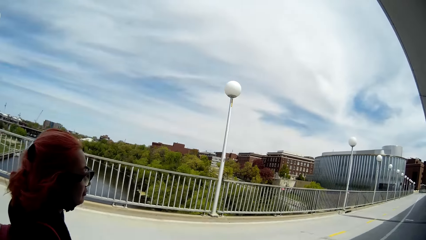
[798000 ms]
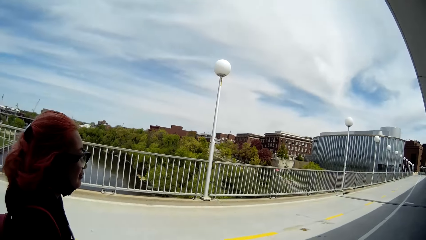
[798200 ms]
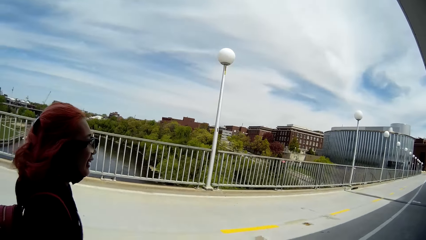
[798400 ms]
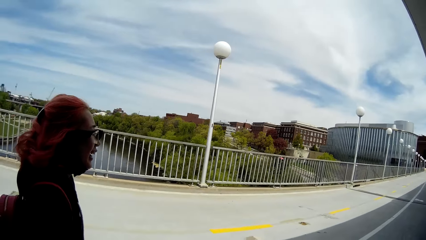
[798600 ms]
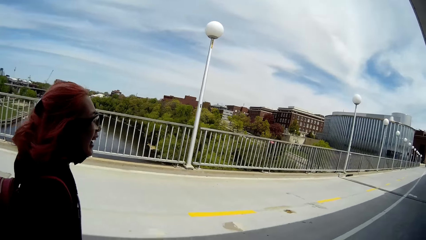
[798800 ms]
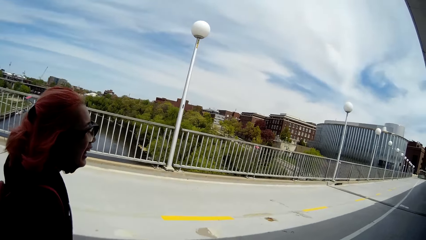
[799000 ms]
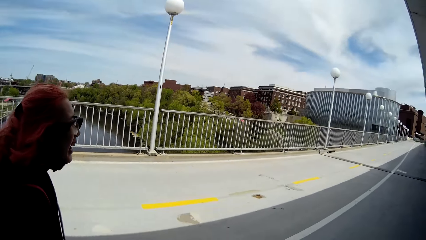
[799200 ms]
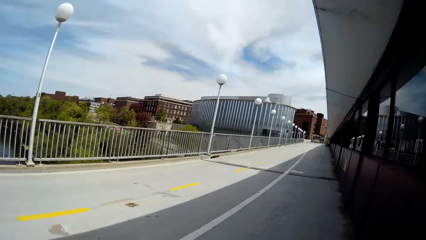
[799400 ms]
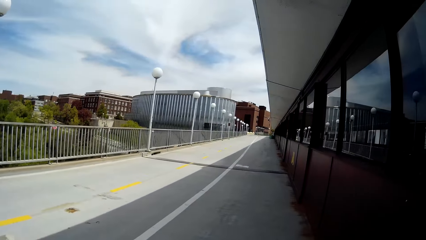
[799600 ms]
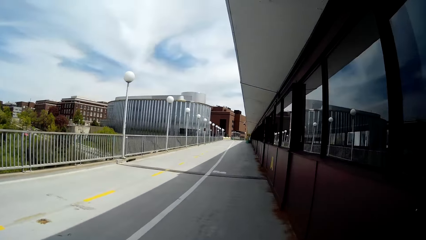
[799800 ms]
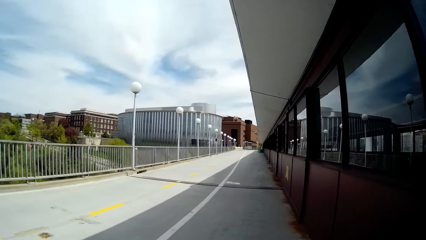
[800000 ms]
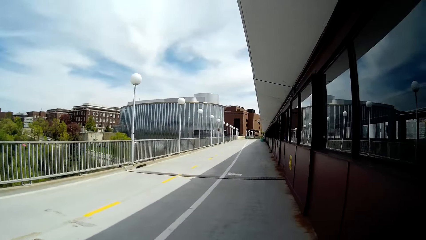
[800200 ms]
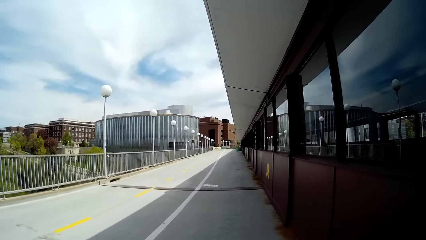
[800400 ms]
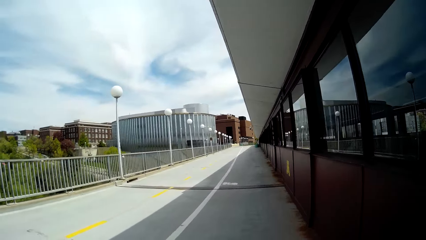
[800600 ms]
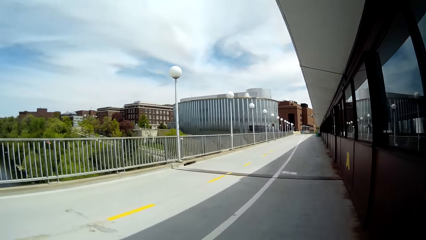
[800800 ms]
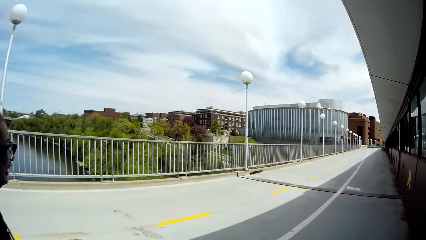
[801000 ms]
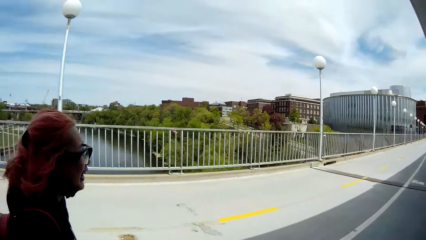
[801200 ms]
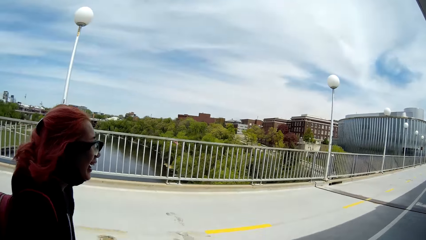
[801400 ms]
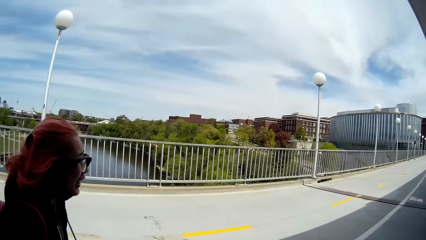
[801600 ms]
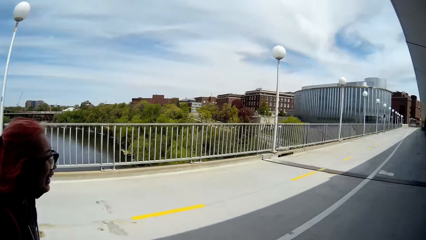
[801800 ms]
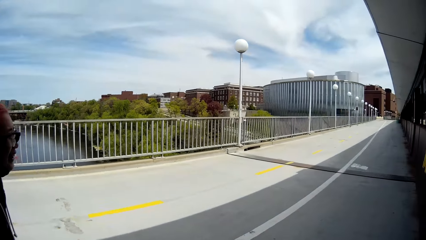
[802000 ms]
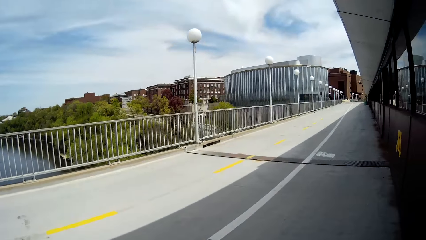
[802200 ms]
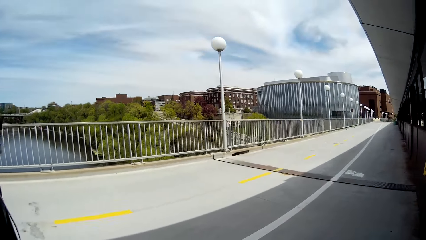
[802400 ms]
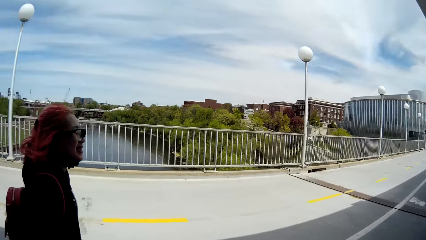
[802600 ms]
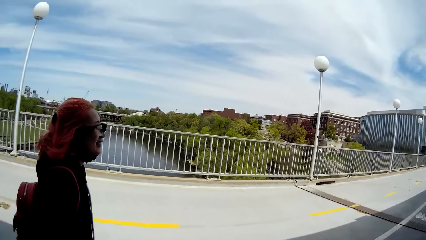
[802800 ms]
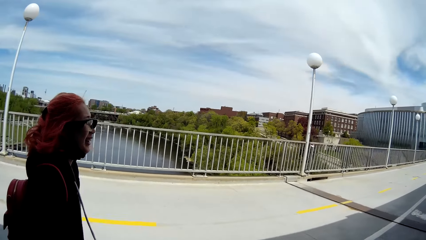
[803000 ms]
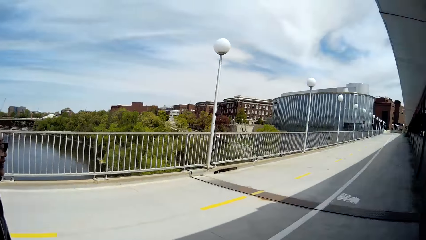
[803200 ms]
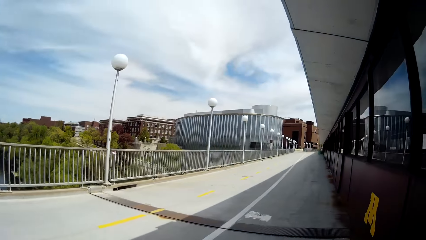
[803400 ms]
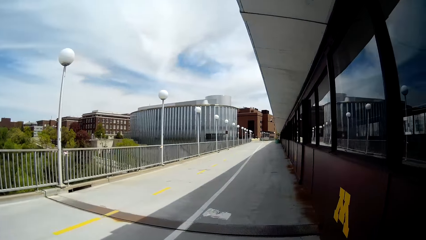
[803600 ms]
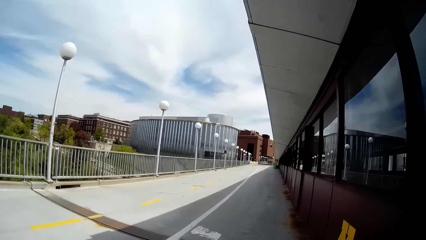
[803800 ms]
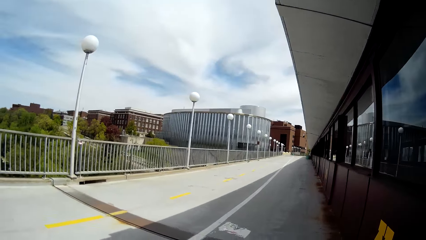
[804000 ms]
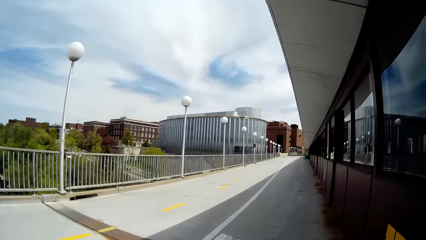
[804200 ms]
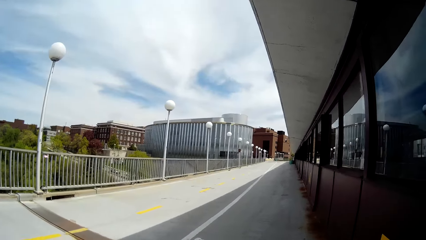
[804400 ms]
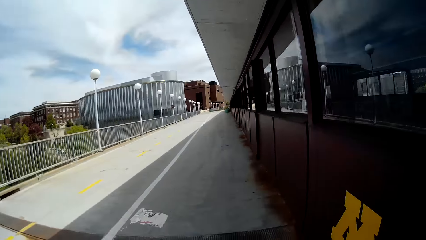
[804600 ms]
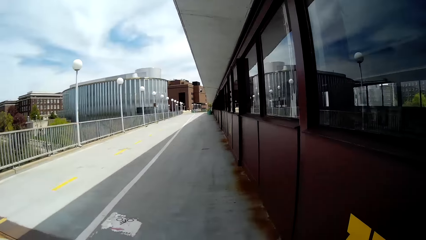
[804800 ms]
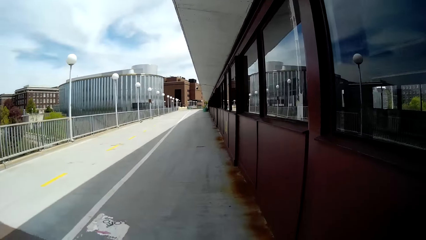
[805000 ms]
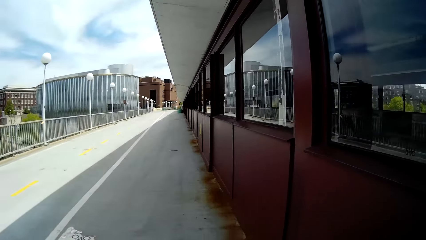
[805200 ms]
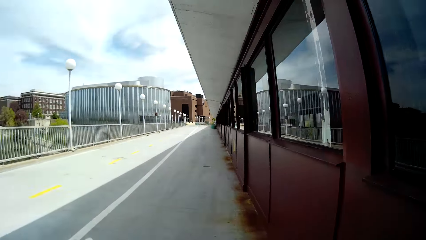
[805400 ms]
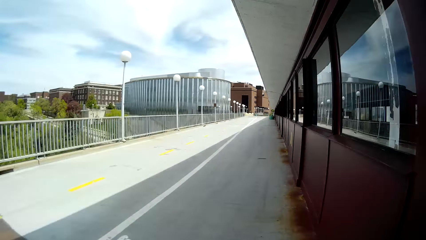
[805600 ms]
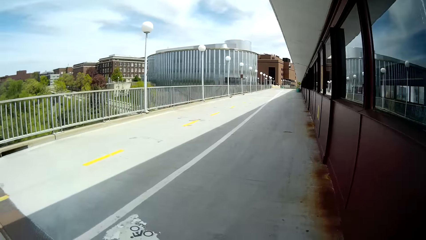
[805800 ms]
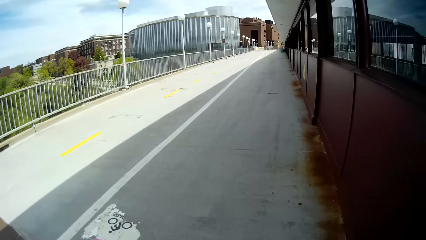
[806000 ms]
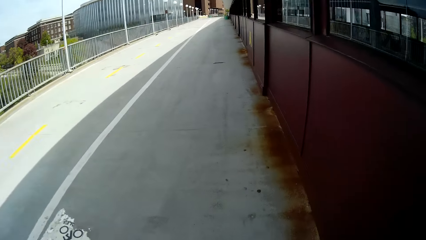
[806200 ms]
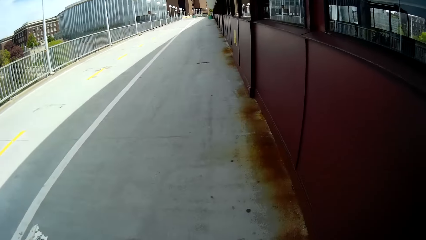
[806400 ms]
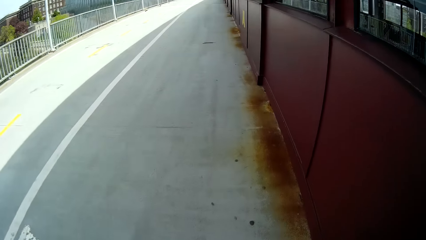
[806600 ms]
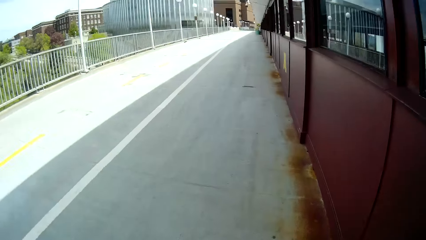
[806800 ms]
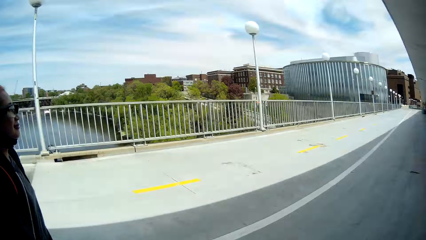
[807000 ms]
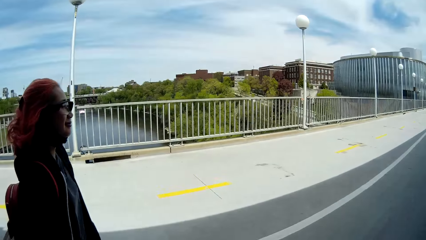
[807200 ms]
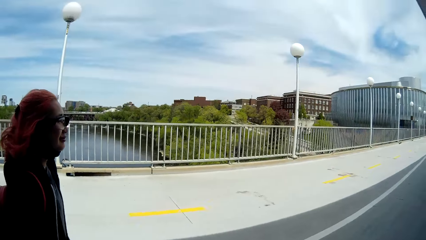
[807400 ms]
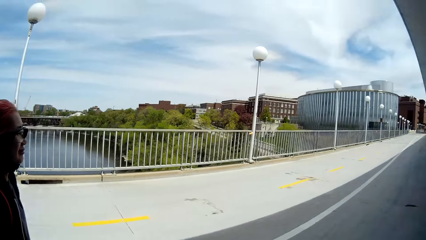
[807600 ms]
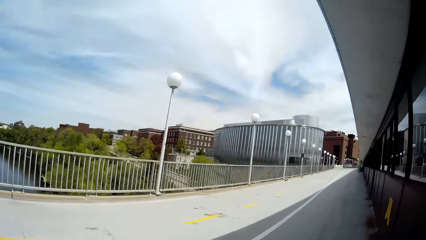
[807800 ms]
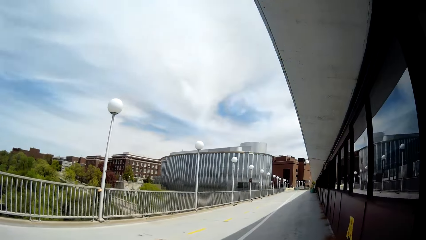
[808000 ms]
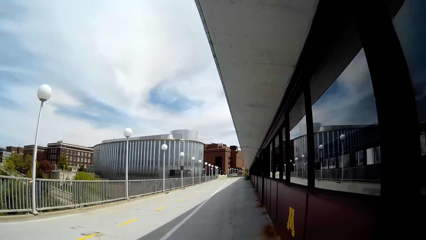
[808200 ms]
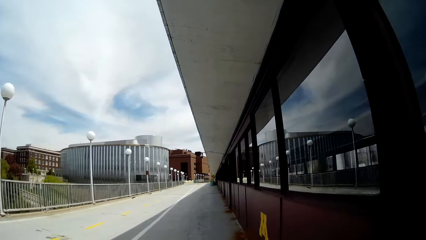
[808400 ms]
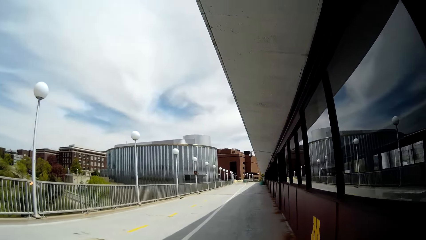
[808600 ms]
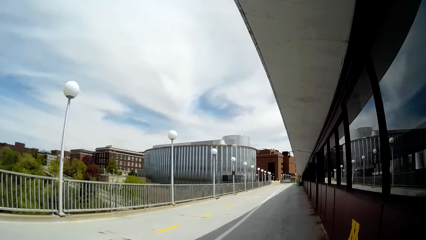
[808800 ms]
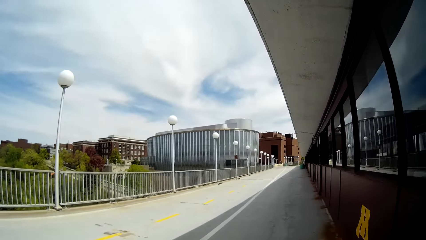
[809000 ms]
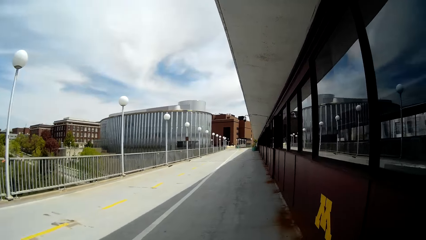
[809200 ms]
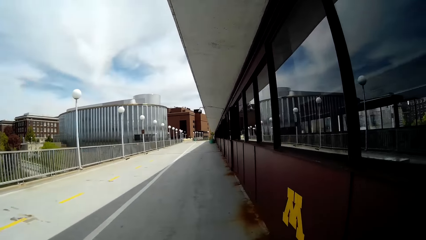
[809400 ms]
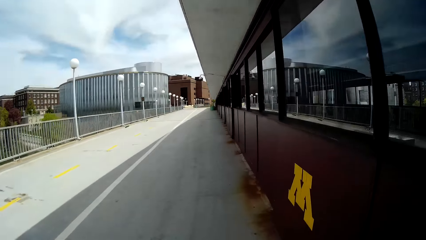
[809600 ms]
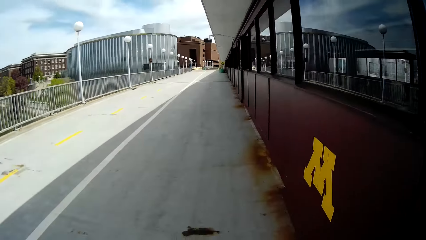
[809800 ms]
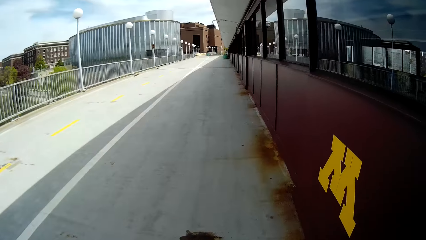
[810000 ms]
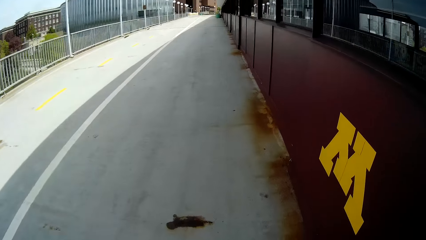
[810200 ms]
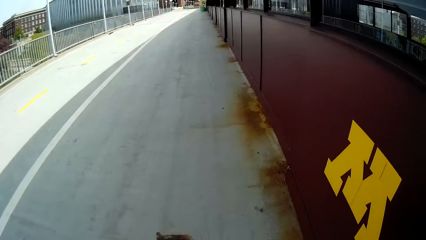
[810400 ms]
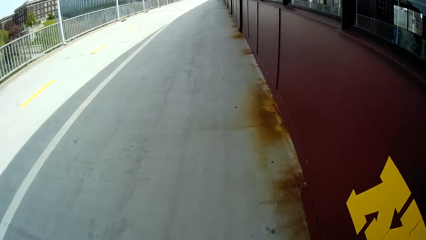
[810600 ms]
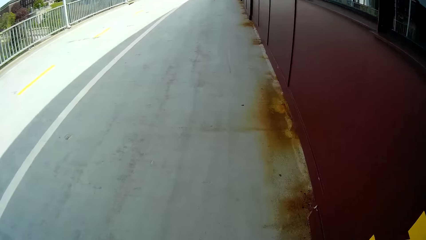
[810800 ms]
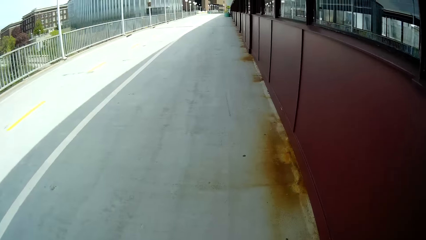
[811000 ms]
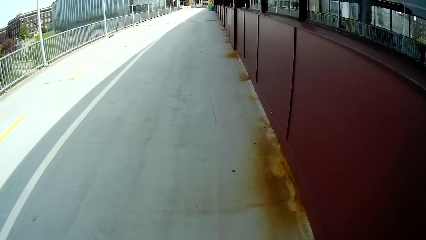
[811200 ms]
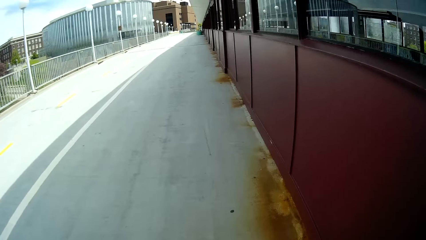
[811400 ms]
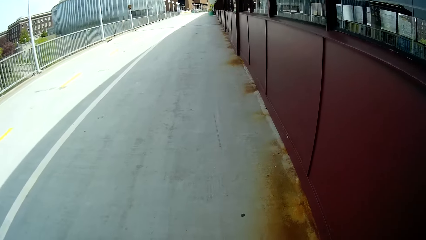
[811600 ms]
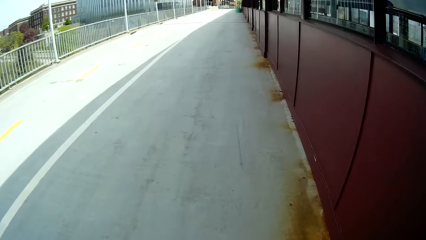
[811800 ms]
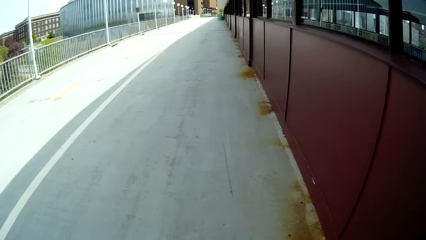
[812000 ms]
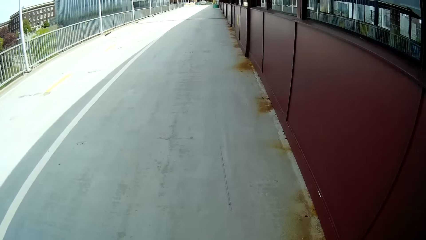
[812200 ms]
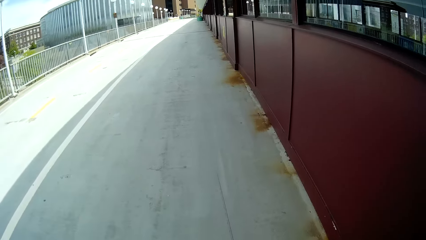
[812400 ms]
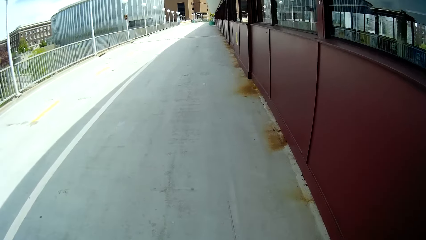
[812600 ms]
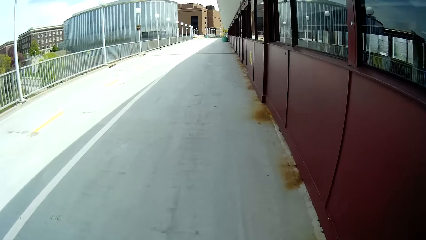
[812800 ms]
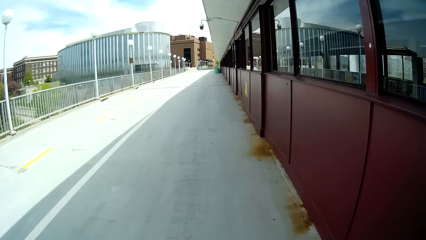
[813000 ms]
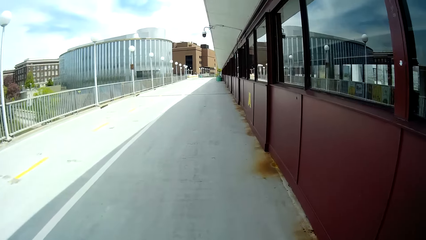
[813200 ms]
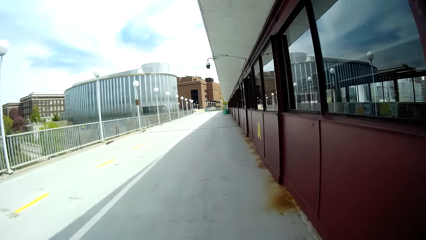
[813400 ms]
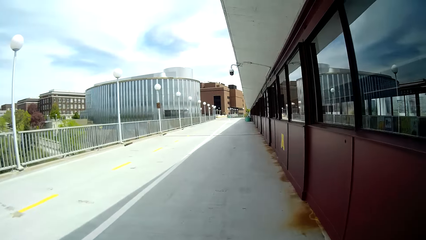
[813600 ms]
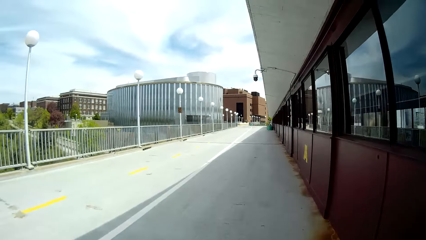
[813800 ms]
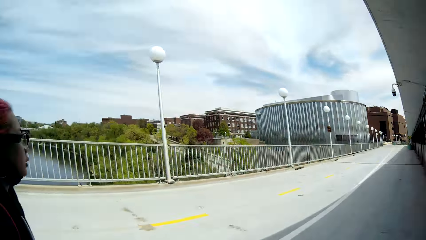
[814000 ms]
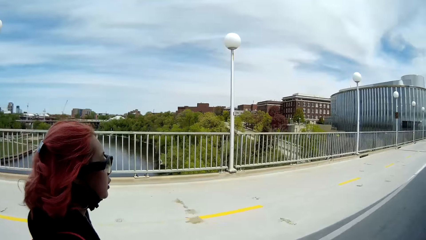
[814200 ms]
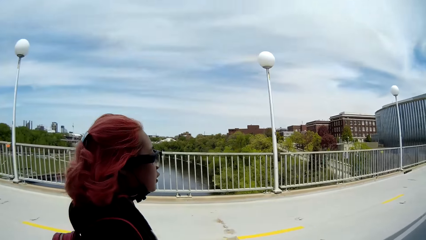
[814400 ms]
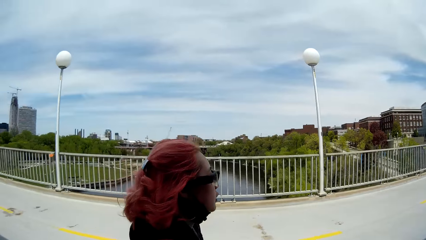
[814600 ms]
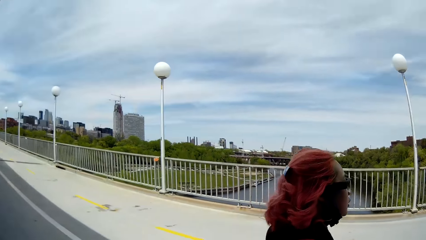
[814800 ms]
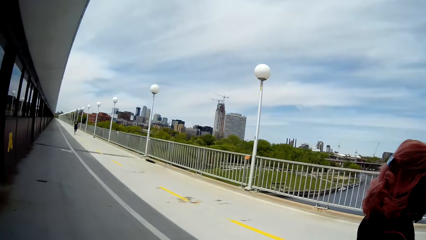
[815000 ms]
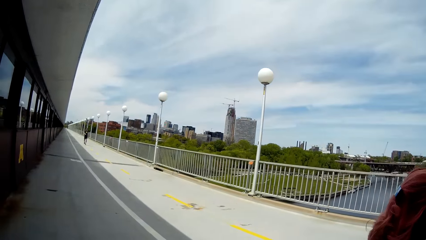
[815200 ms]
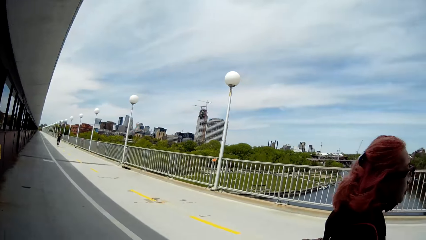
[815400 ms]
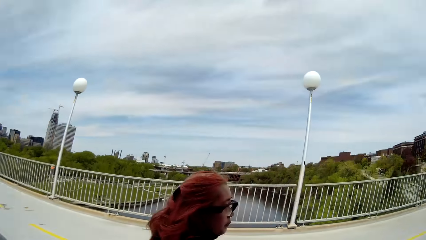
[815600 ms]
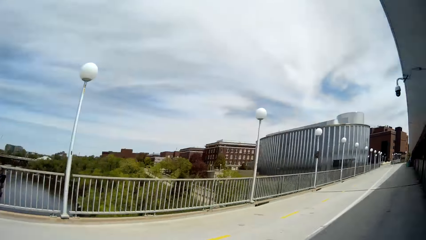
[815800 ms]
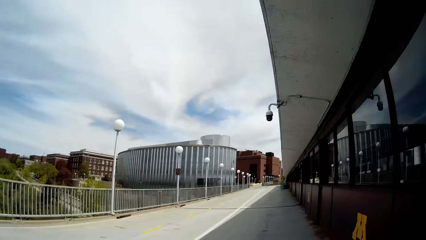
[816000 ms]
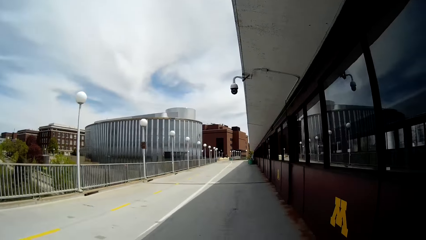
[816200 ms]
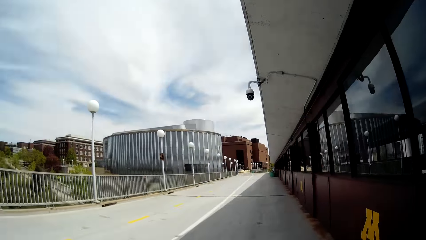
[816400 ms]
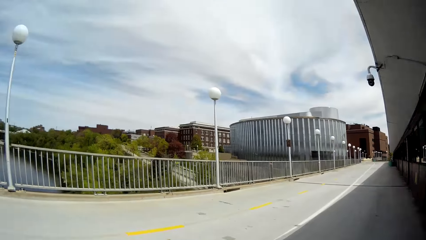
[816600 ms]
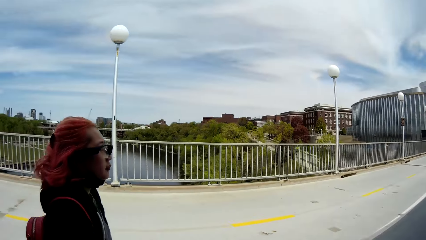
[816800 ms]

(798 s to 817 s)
A lady interacts with the camera wearer. The camera wearer walks along the road. They interact with the lady. They walk along the road. They interact with the lady. They walk along the road. They look around the road.
